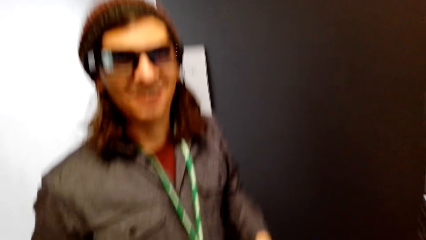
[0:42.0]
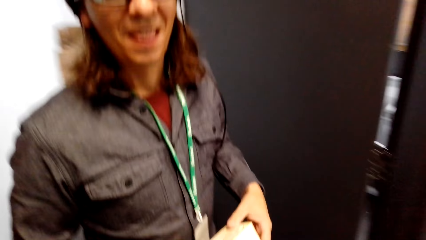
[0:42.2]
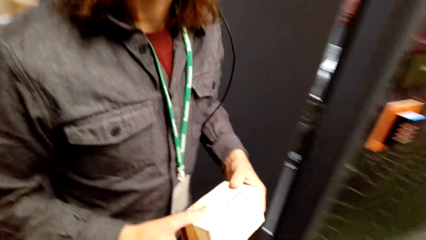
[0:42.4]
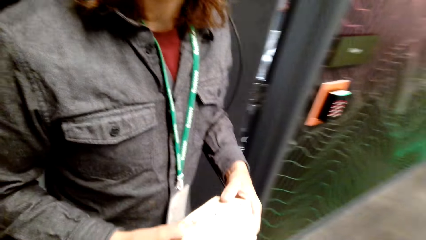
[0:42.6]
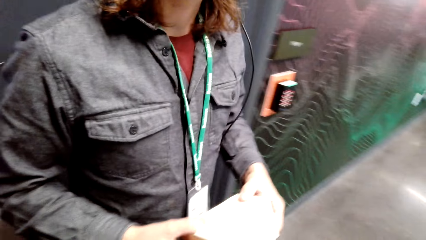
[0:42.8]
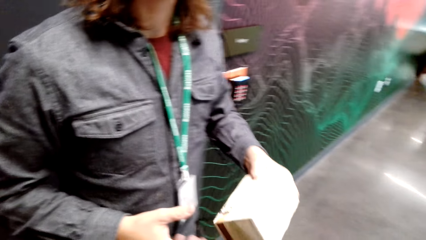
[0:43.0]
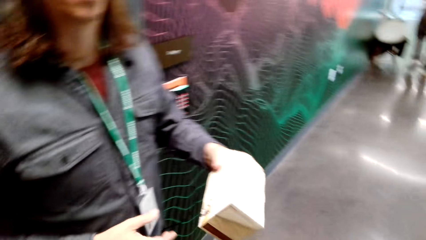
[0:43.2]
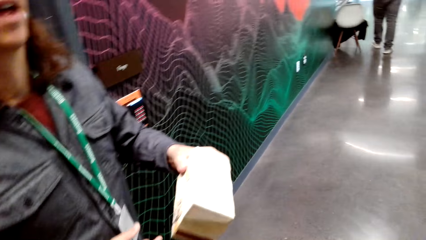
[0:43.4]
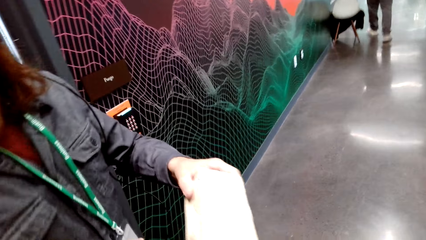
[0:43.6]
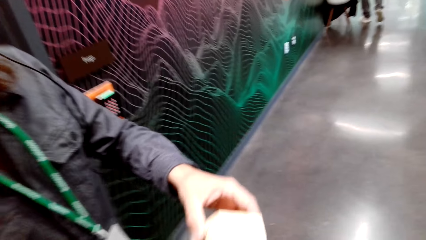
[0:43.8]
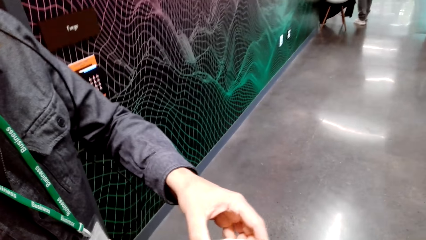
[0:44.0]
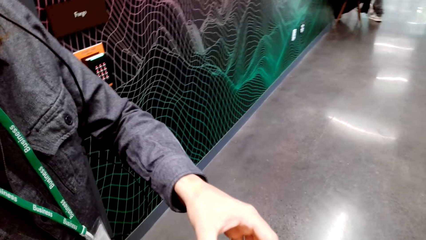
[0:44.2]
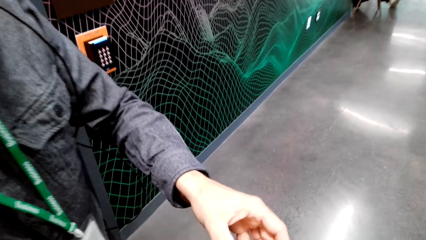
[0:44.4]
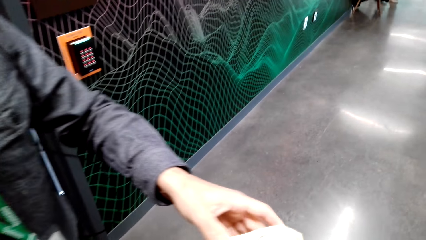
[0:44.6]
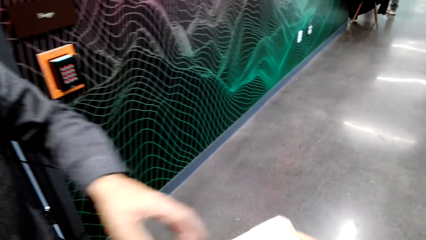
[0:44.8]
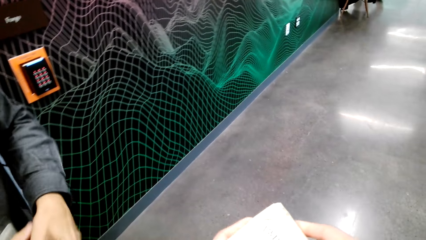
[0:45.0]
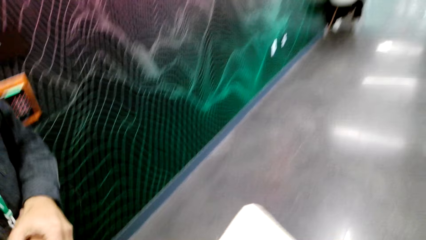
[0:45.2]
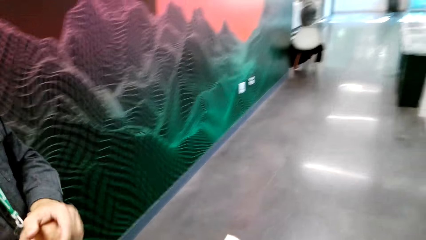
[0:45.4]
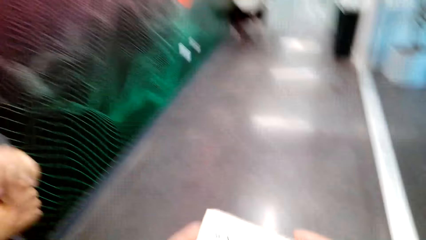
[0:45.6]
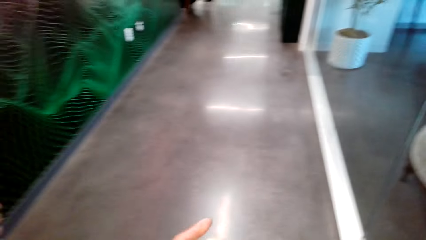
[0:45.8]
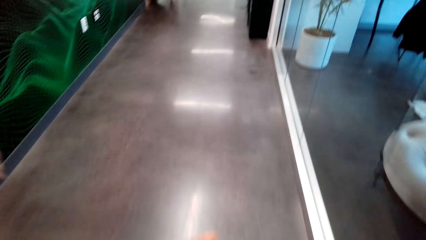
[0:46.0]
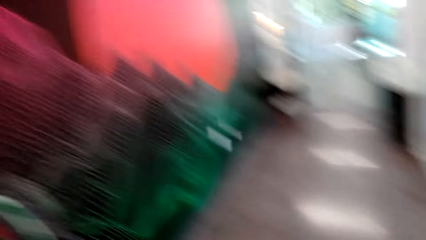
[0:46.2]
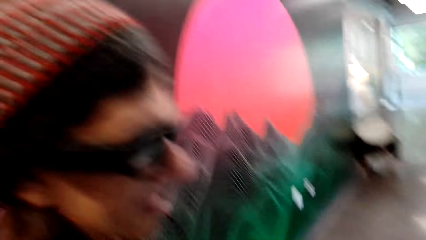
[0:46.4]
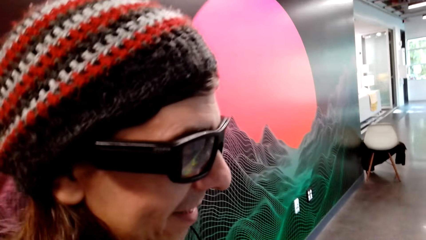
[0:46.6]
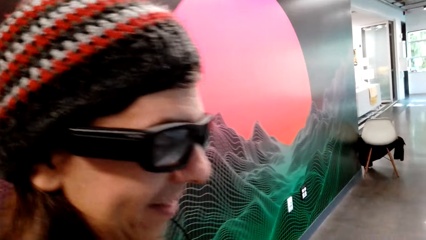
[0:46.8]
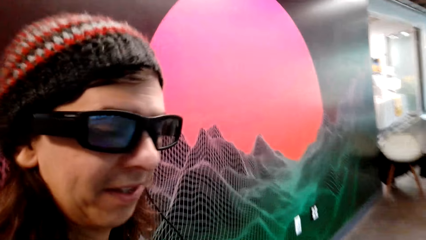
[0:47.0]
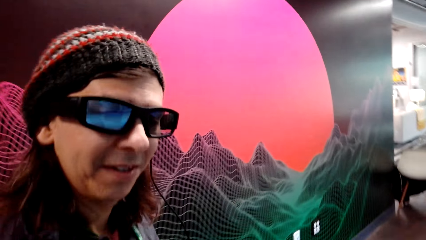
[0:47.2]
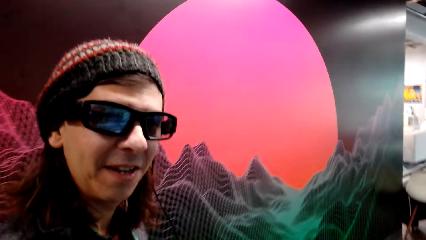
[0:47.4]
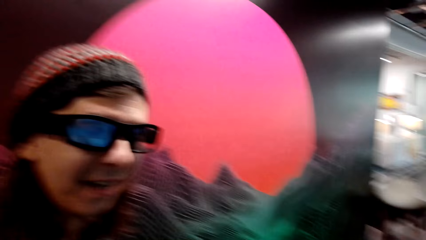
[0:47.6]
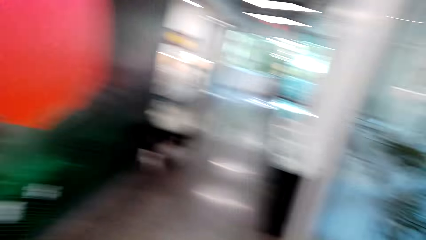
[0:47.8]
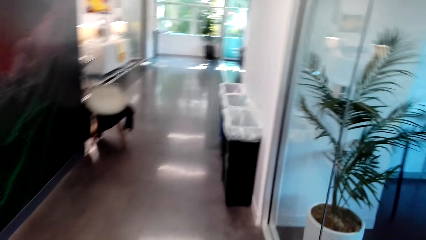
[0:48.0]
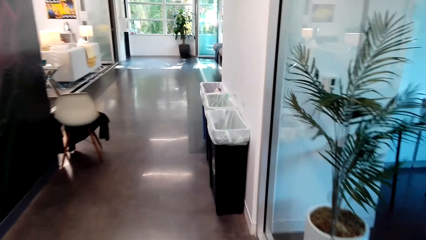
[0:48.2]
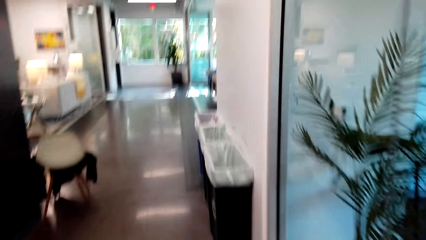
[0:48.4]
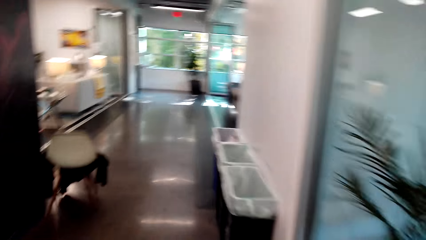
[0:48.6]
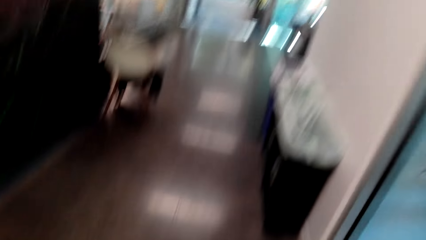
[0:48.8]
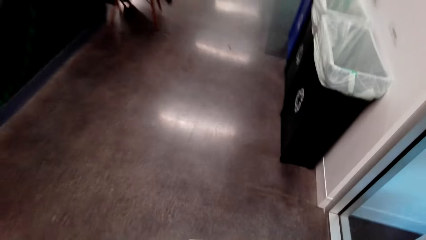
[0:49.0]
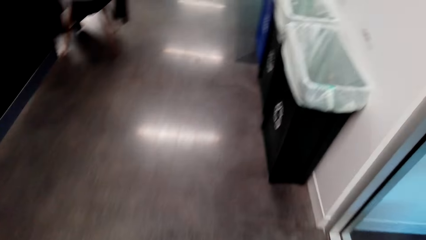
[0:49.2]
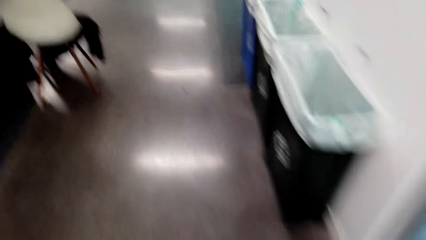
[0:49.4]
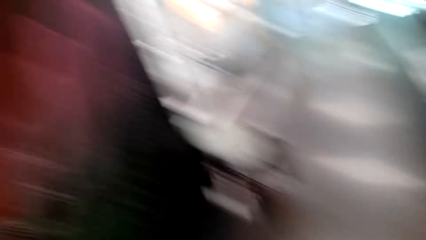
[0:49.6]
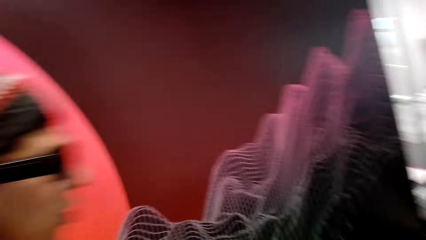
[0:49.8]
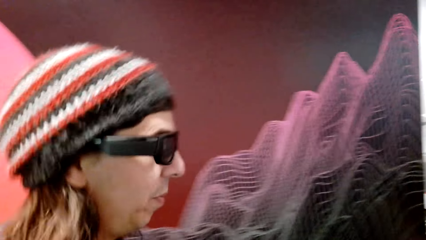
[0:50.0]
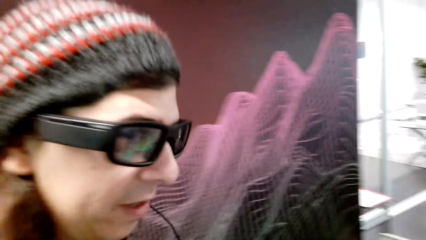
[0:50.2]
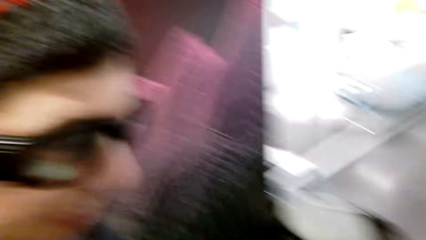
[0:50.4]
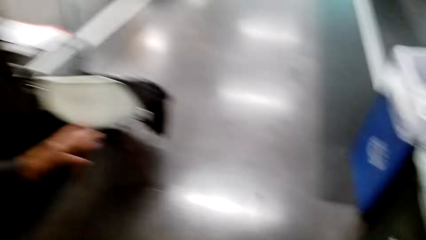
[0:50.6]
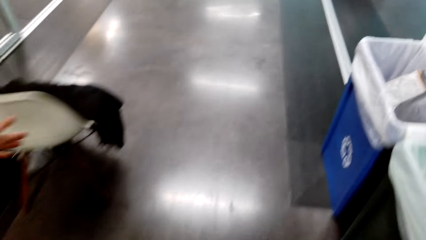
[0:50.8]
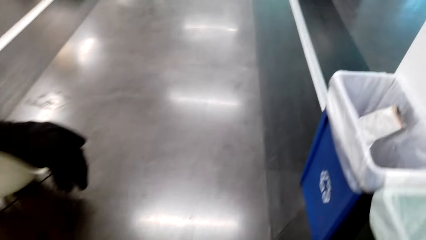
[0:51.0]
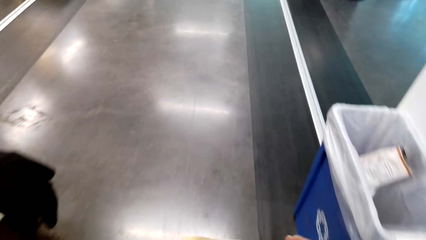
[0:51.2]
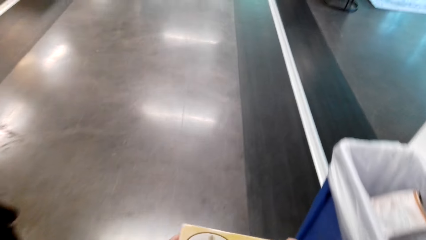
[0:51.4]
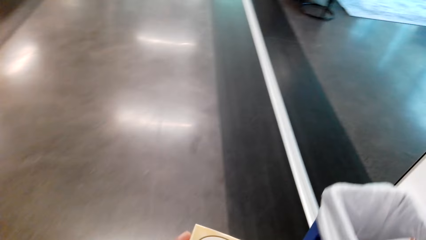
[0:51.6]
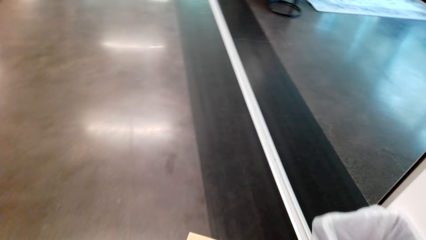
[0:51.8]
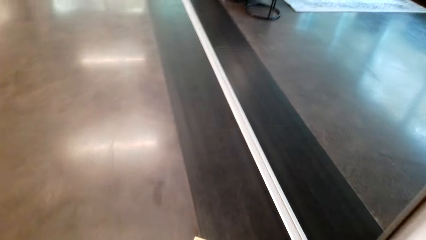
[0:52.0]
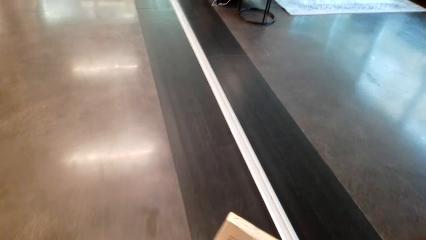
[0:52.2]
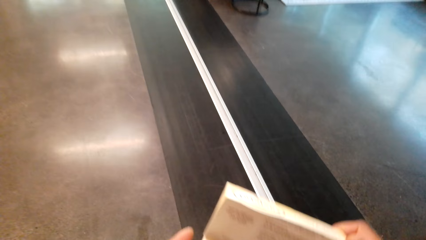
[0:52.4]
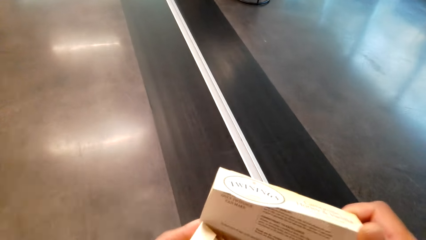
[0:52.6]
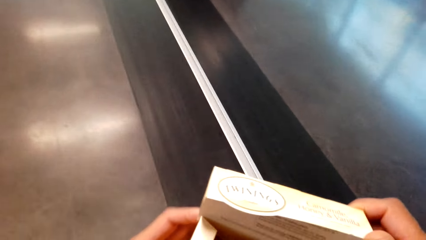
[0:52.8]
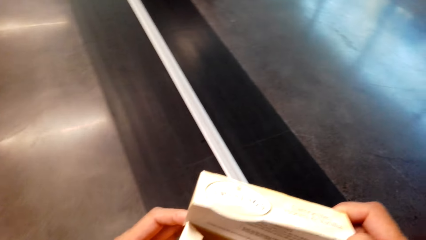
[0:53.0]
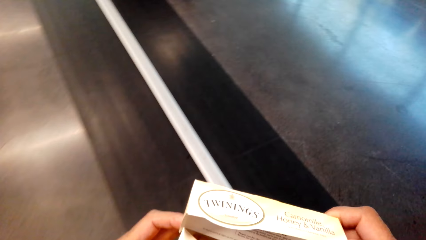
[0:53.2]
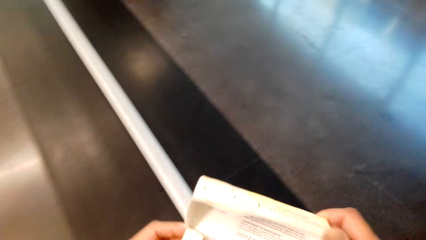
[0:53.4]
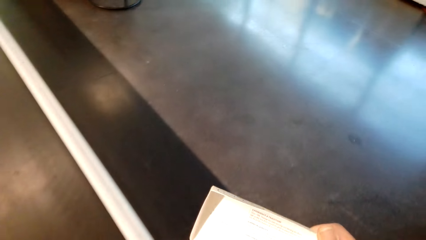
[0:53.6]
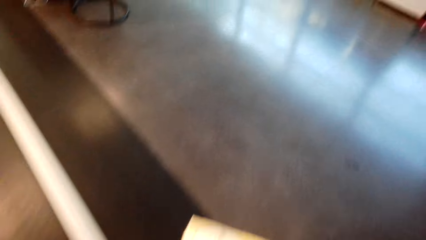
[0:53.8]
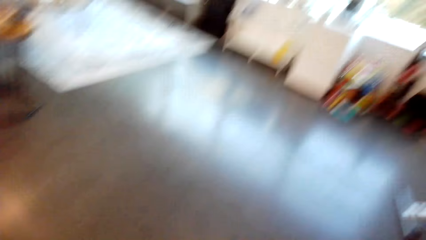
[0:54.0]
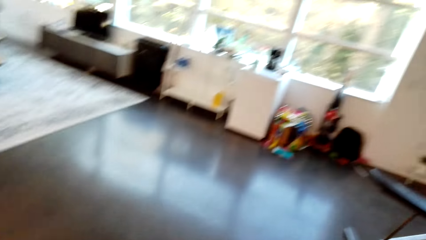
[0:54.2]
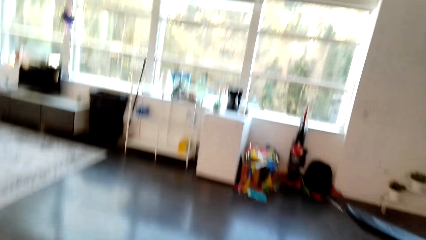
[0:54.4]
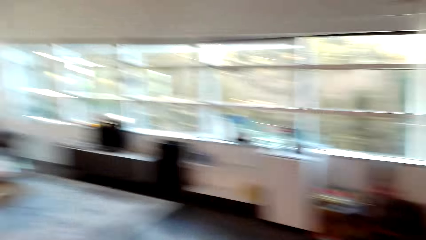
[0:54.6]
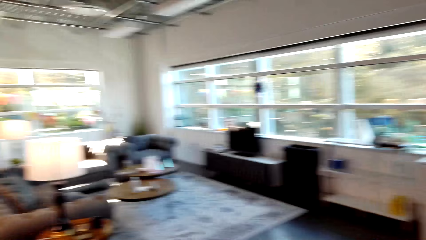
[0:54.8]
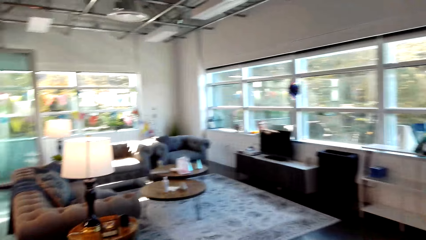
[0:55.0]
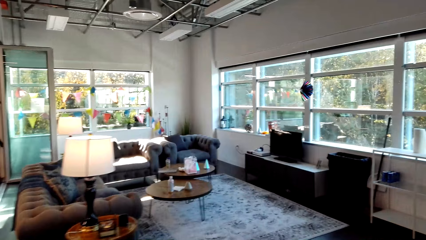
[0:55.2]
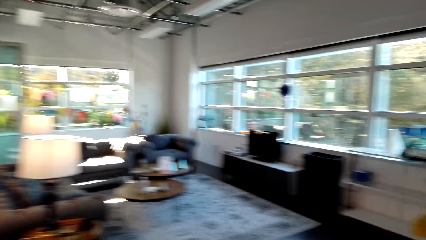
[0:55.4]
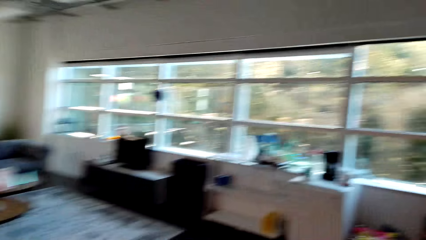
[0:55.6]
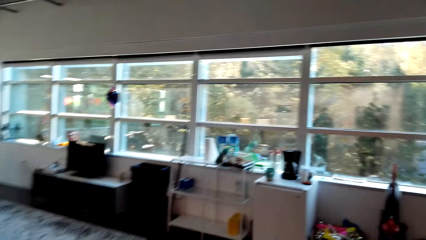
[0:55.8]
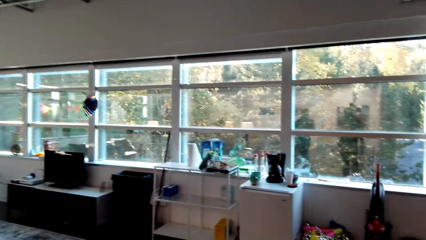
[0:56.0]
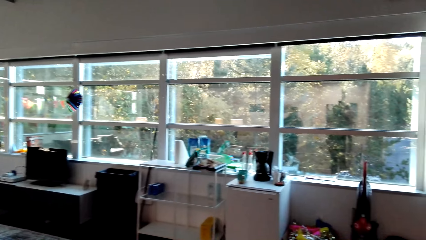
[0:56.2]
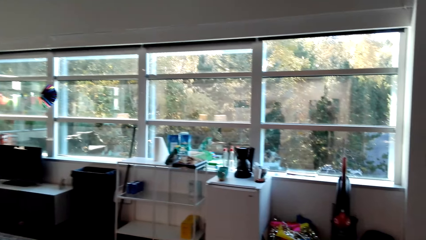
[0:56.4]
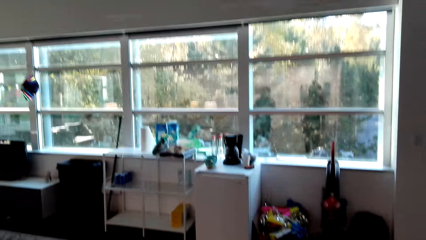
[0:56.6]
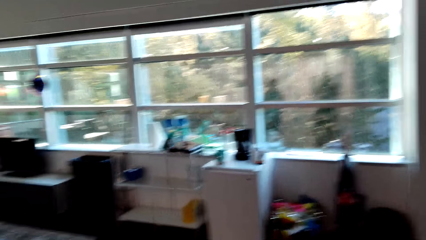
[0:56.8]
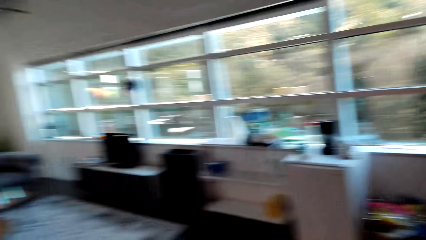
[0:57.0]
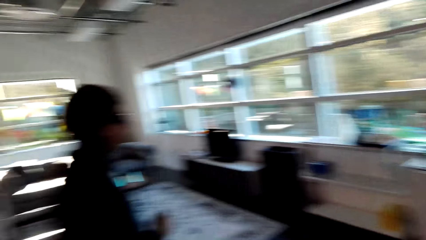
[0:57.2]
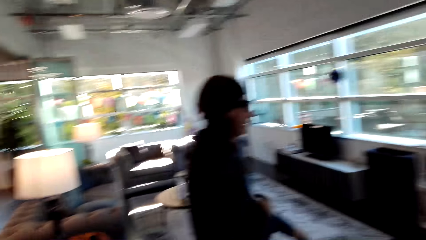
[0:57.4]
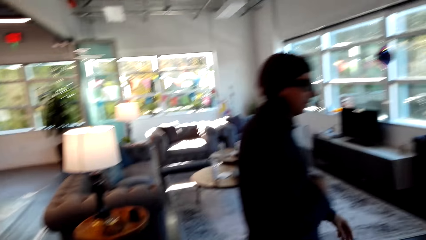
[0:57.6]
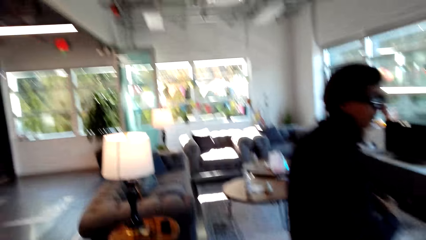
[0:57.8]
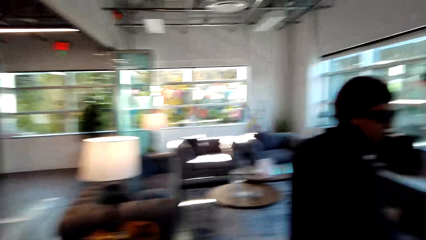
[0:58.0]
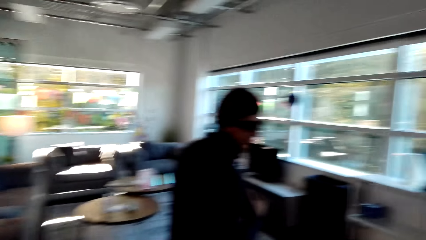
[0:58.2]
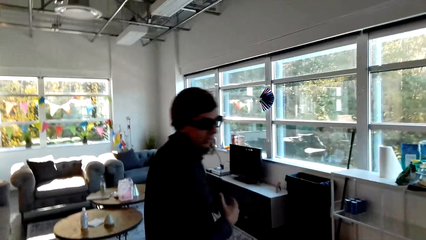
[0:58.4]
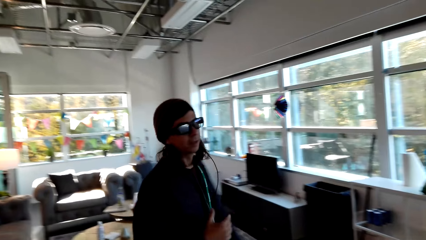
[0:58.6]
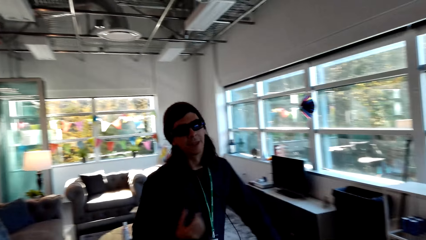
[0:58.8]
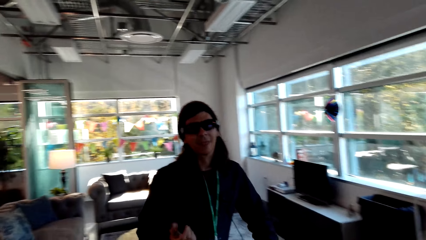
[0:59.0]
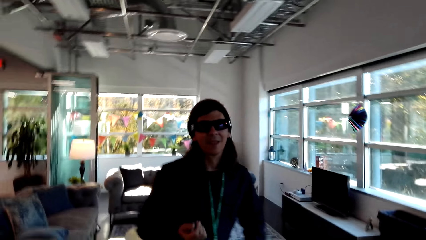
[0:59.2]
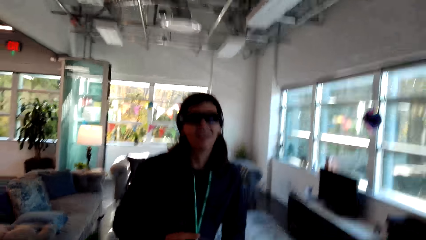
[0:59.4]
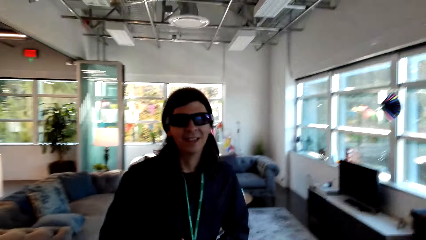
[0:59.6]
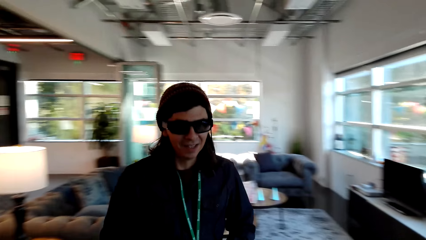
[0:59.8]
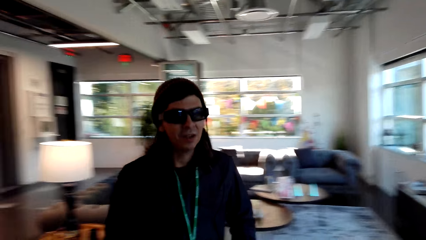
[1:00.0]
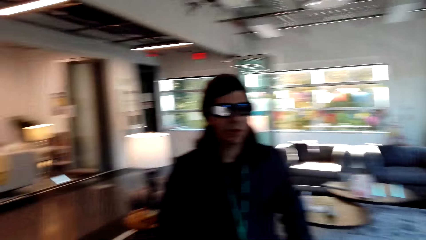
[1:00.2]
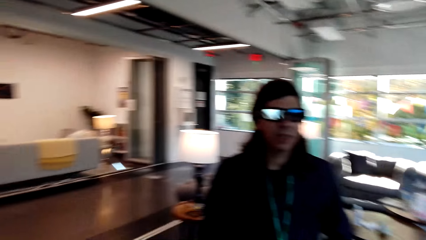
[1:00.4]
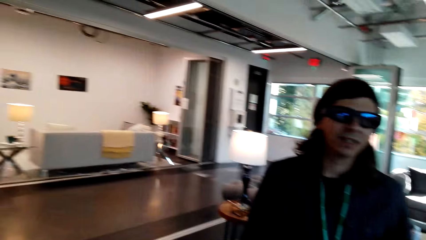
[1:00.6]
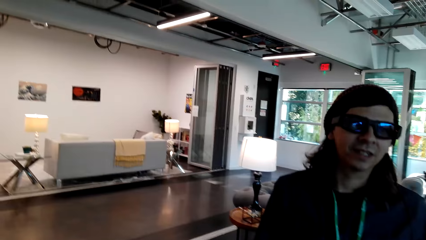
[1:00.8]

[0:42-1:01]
A person gives a box of something to a man. The person moves around the room. The camera wearer walks around. The man holds the box on the hand and moves around the room. The man converses with the person.
